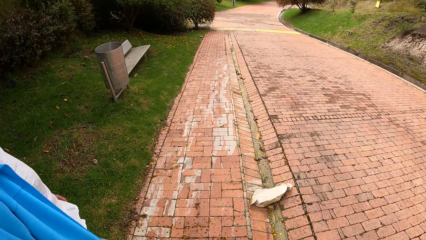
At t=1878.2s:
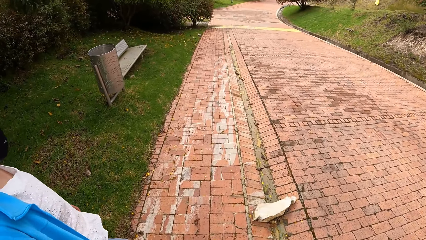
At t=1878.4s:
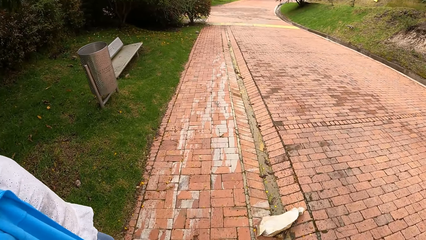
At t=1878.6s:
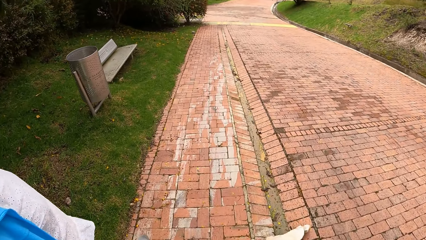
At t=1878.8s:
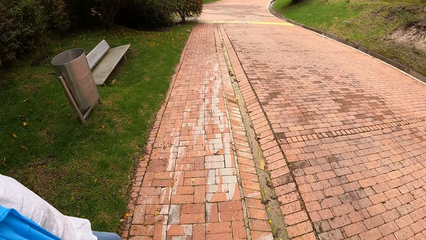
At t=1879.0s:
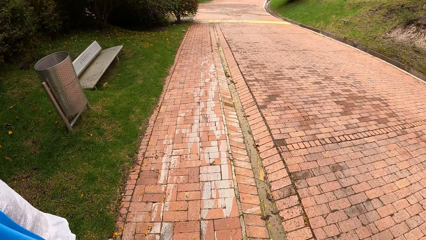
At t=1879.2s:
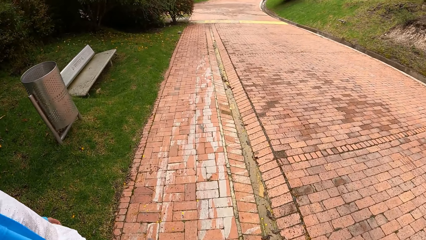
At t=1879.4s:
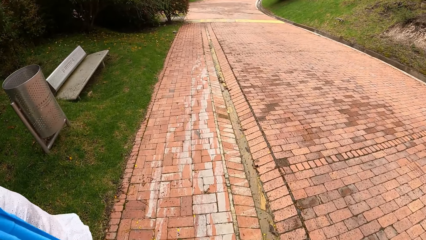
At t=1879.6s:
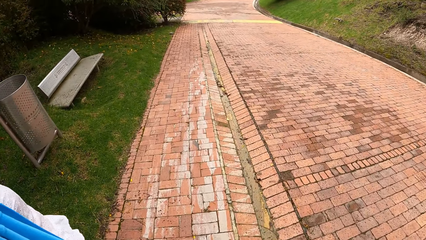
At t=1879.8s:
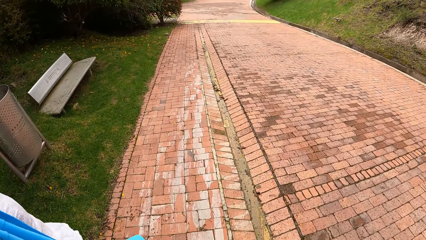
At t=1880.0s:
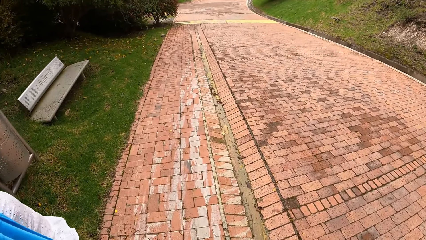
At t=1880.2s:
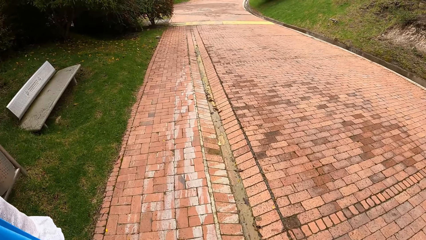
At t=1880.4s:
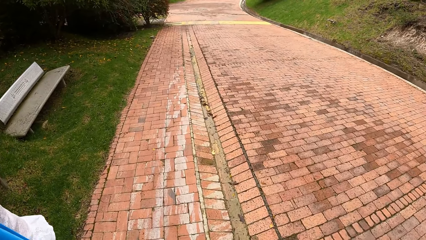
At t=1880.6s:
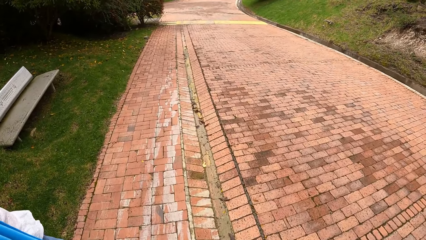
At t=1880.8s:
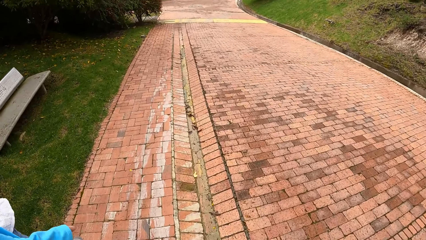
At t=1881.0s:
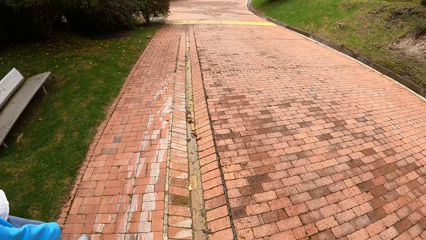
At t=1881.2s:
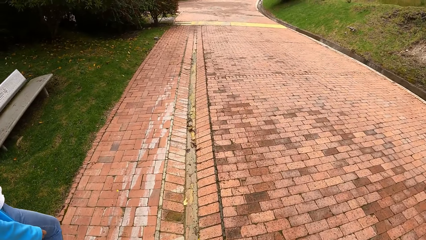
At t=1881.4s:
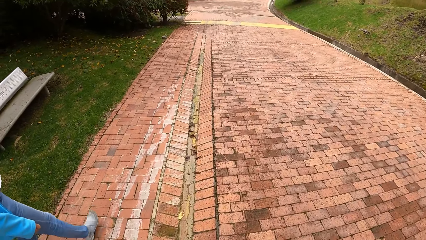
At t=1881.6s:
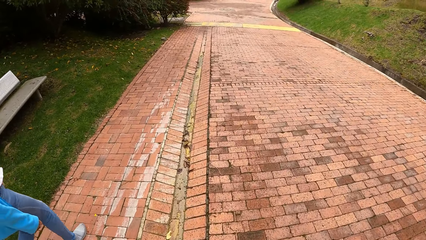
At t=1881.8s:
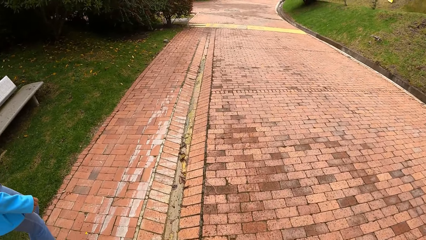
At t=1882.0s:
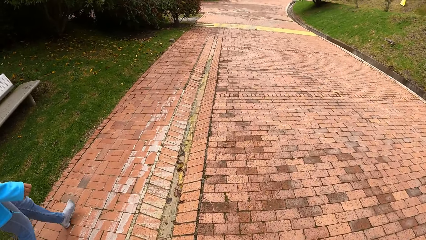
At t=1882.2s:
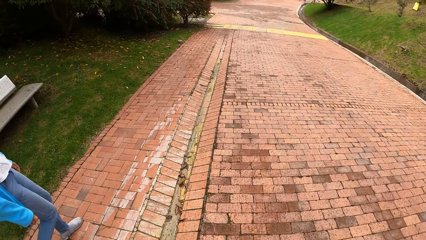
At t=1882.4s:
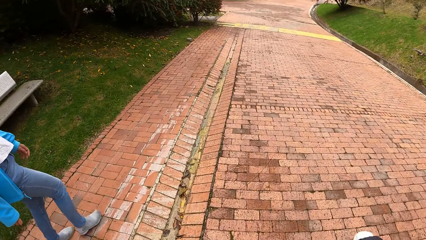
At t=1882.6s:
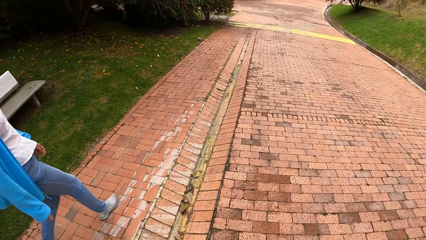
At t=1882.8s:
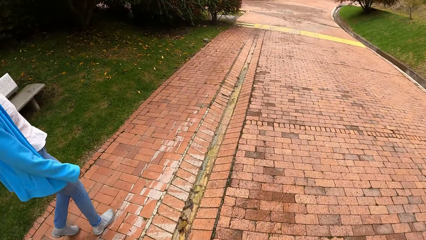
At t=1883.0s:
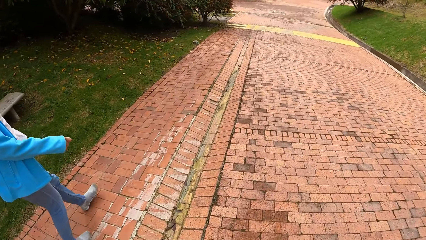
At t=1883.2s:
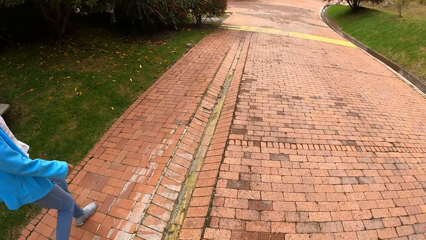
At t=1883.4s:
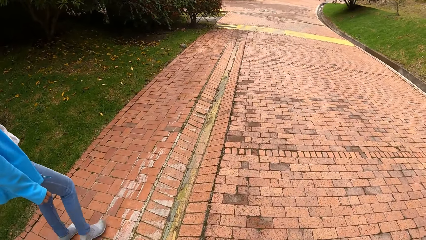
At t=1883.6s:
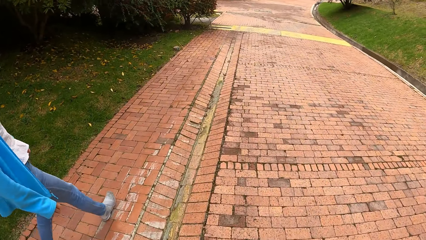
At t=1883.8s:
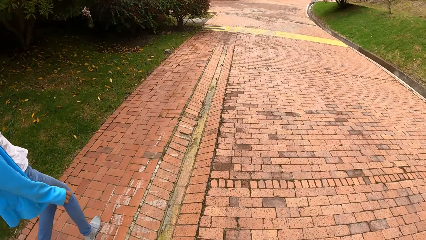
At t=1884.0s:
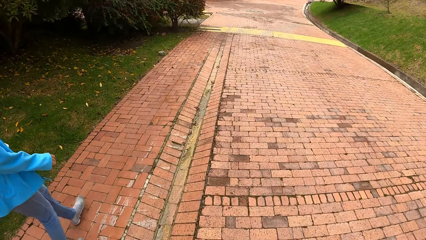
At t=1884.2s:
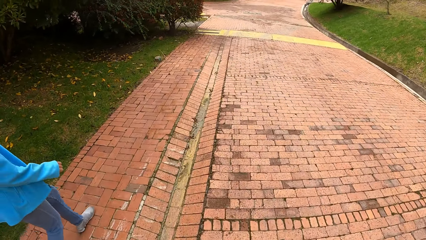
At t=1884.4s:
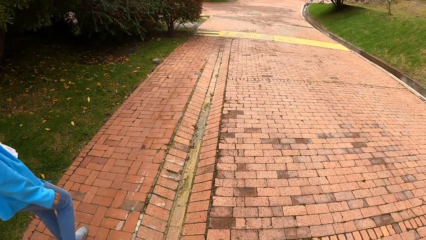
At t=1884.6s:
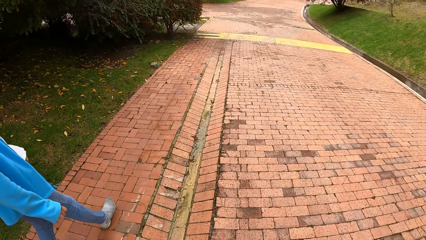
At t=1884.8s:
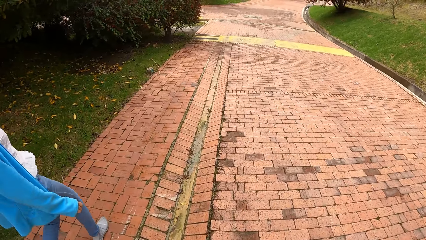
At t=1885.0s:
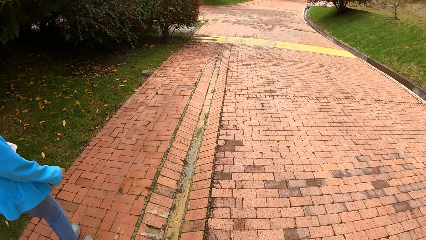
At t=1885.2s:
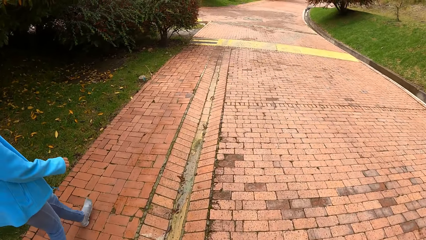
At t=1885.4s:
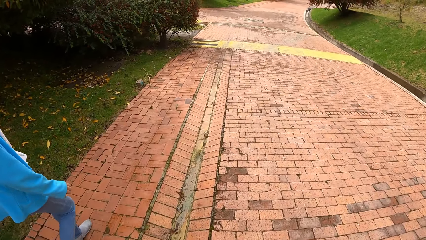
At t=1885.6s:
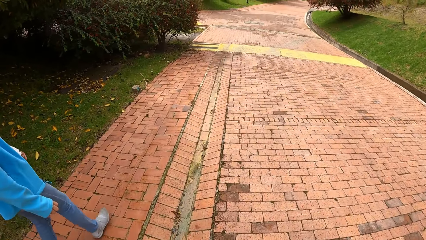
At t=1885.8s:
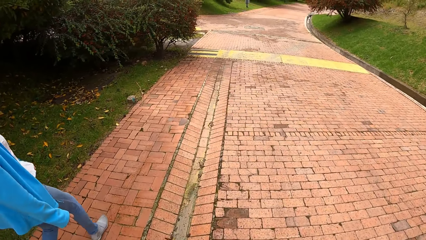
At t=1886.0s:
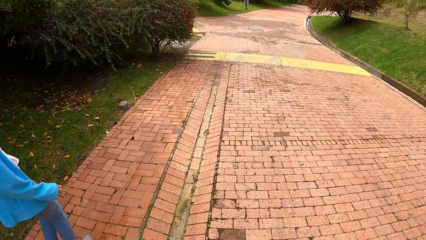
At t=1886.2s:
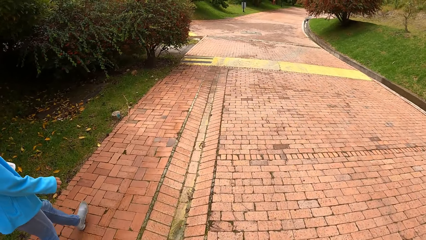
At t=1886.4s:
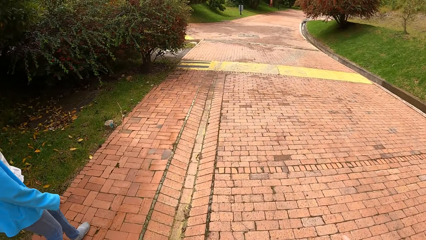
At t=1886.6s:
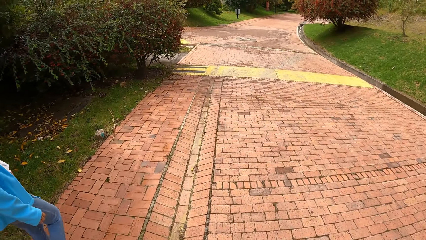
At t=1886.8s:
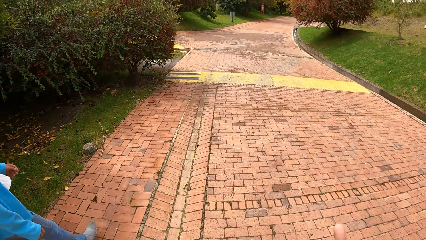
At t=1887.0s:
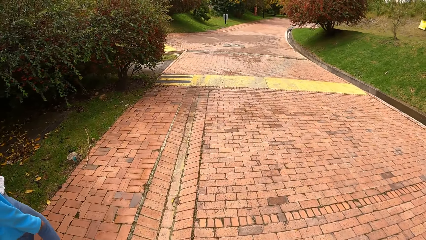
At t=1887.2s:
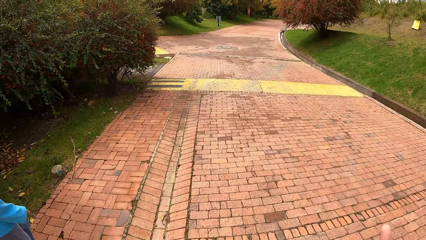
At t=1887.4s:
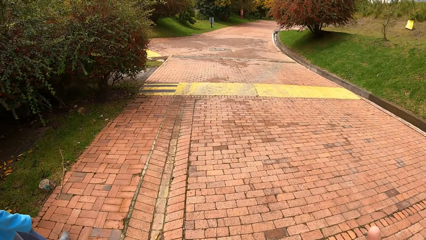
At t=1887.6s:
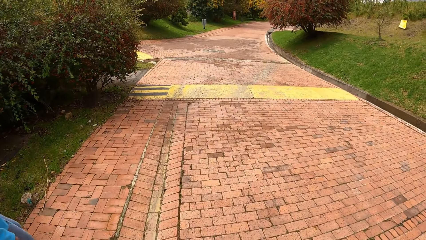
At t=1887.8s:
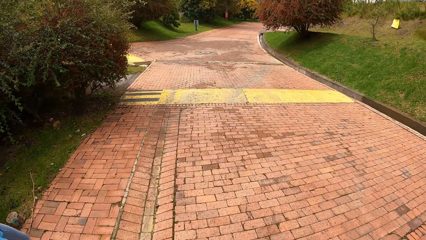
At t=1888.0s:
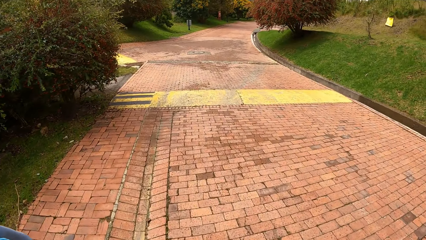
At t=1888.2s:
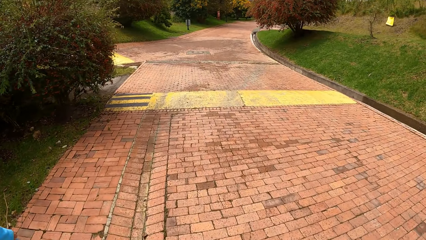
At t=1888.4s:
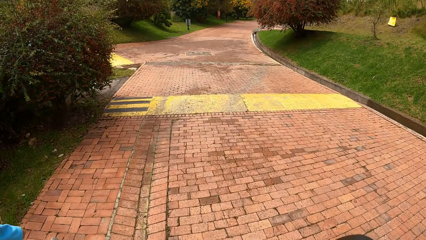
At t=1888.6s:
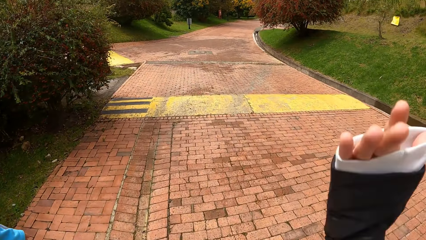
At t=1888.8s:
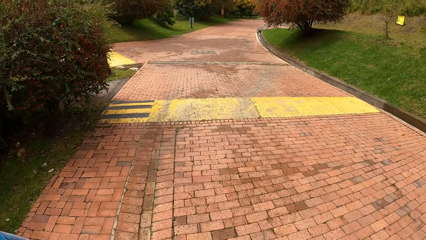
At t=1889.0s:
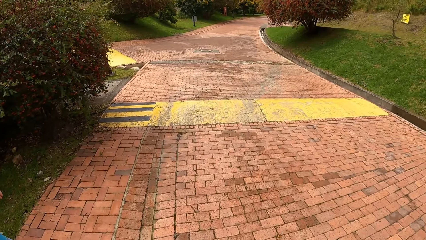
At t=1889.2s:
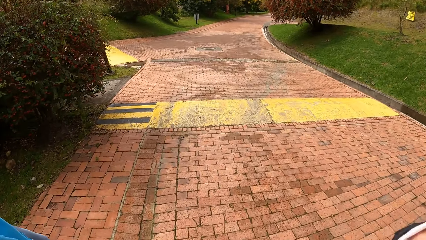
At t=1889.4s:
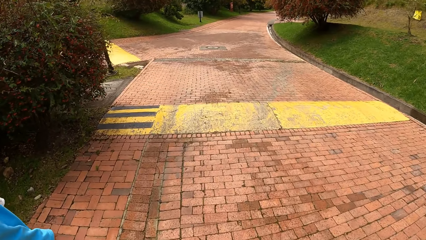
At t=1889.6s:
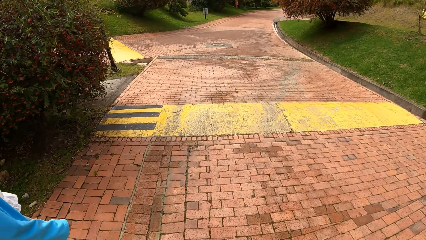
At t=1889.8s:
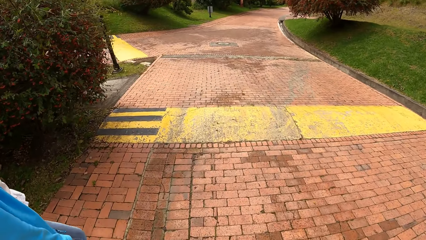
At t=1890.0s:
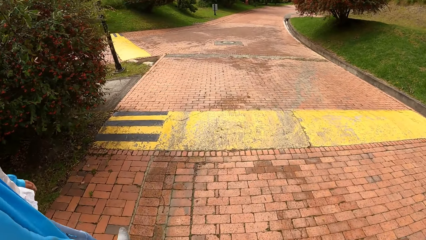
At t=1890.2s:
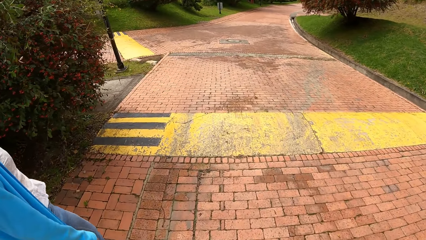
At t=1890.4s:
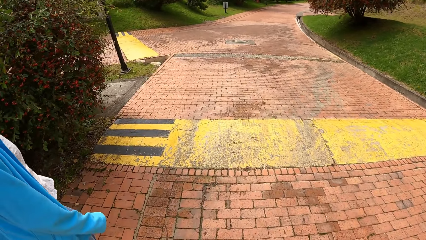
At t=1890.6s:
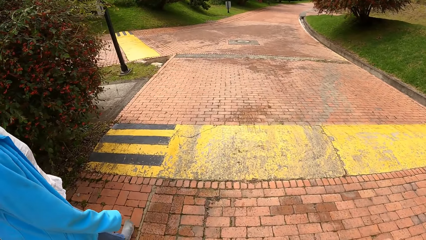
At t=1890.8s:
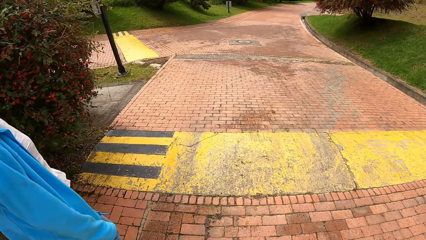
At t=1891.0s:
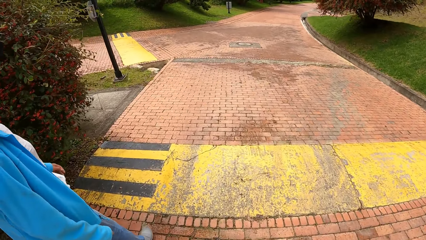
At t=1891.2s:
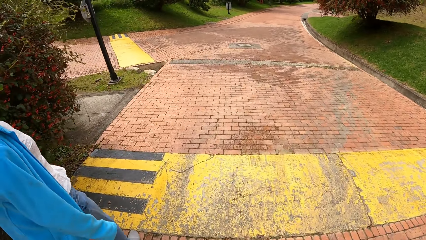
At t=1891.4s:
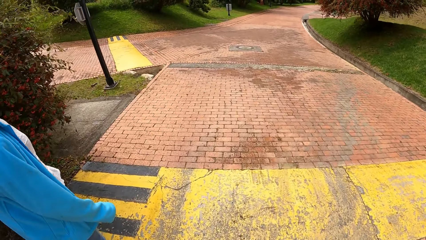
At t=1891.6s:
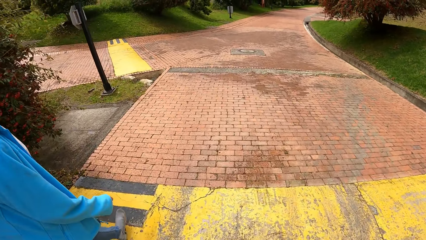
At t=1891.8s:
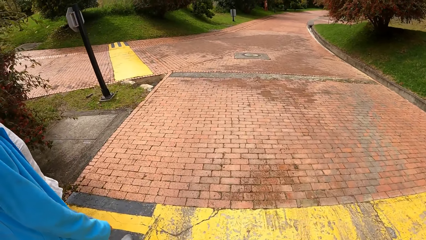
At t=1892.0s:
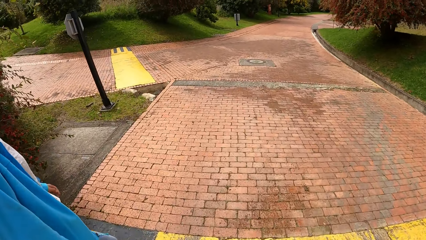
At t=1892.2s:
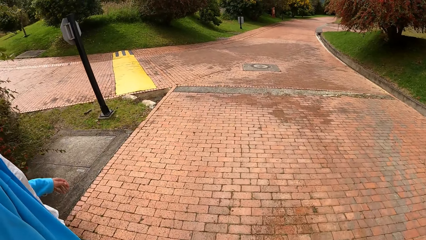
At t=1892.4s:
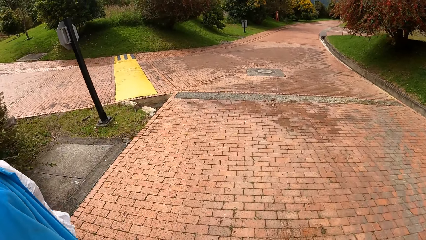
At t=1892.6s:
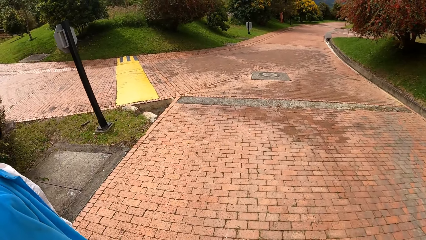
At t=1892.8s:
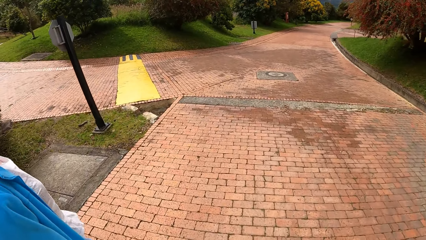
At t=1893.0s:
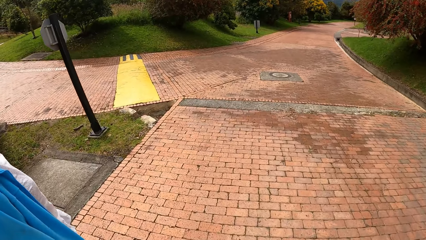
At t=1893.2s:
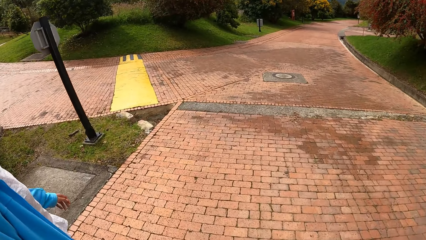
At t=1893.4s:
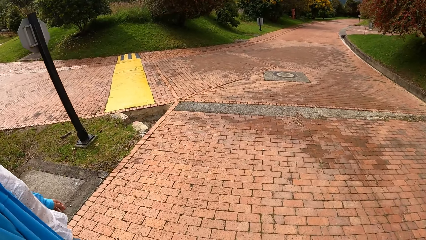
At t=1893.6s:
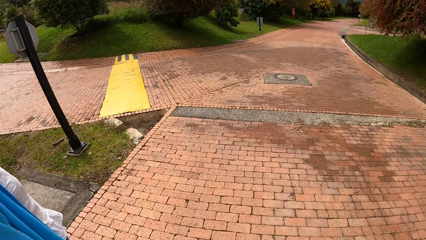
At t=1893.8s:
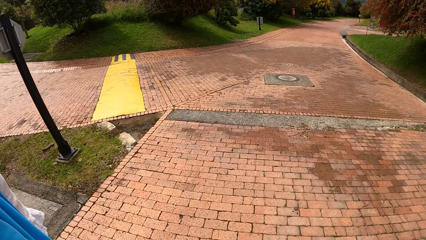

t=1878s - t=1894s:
The camera wearer raises a hand. They lower the hand.
